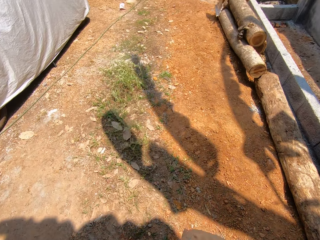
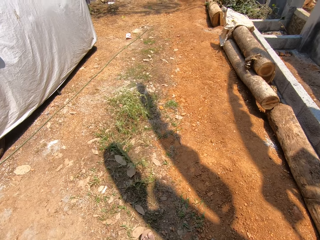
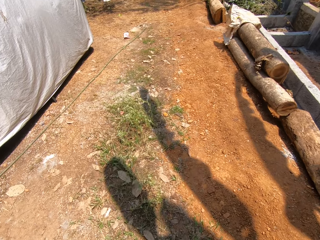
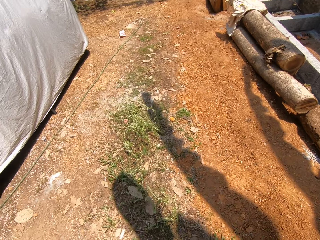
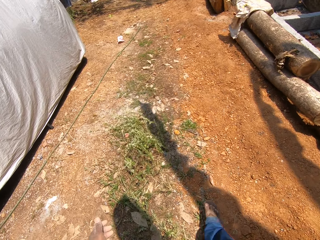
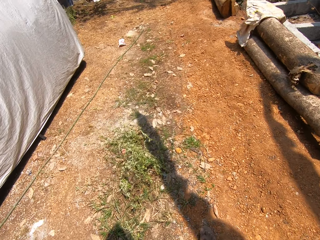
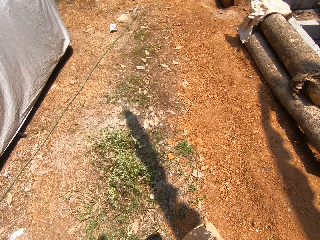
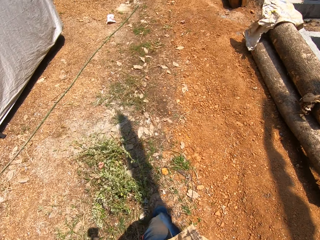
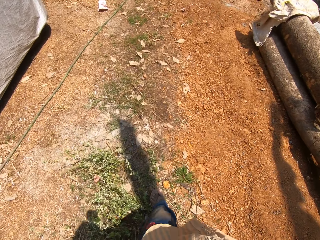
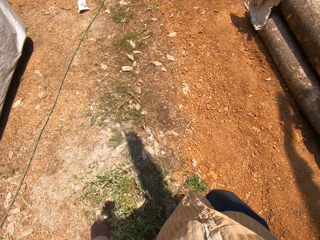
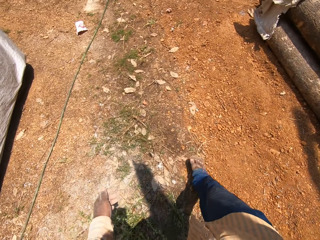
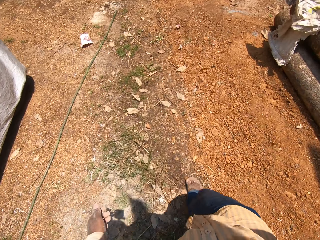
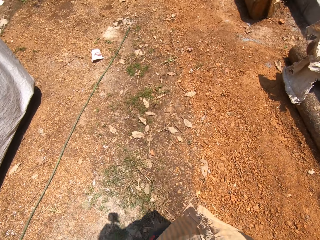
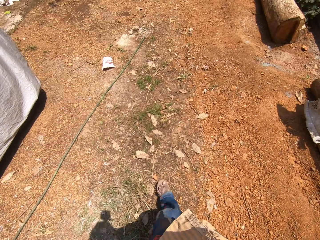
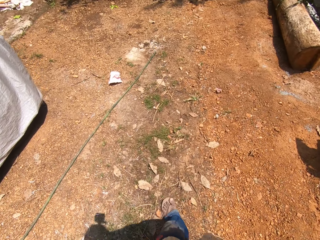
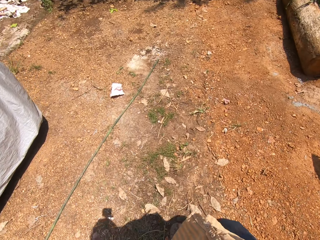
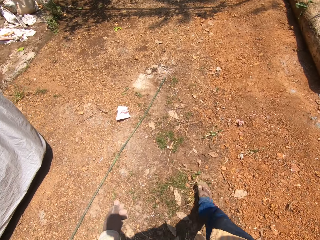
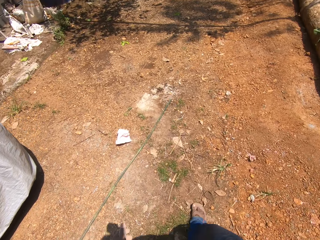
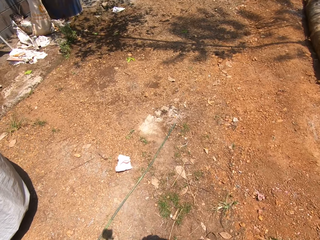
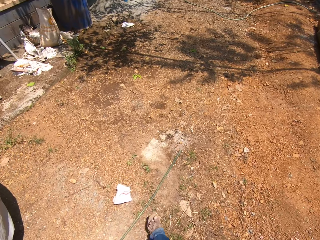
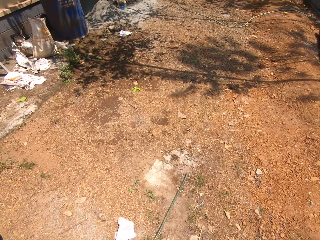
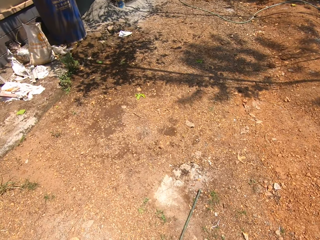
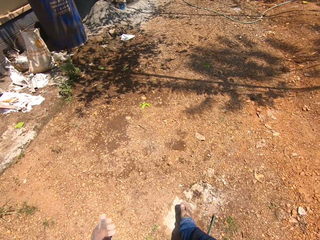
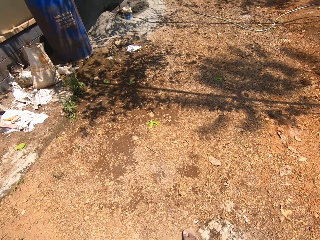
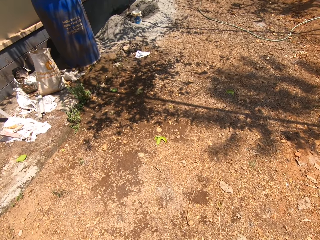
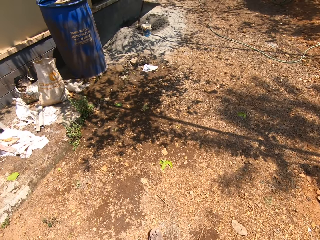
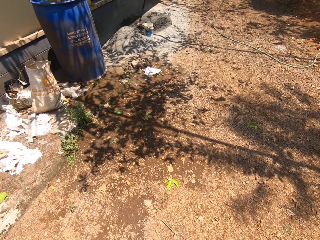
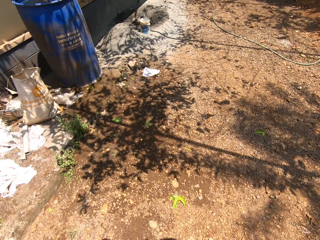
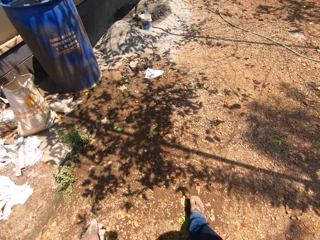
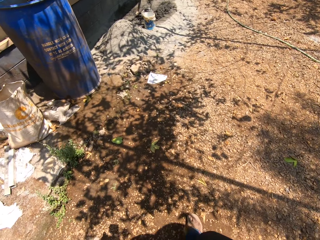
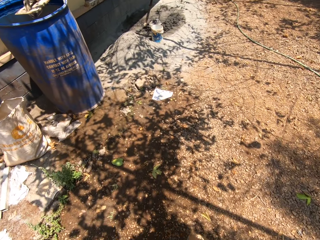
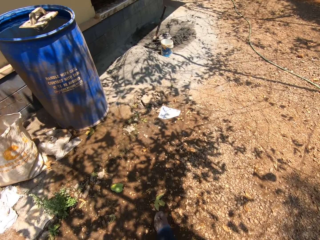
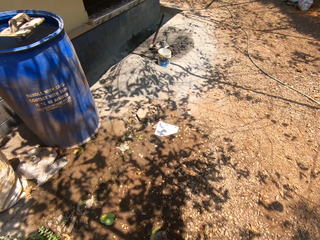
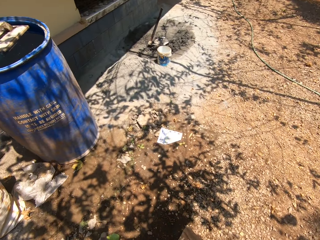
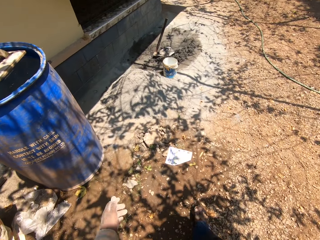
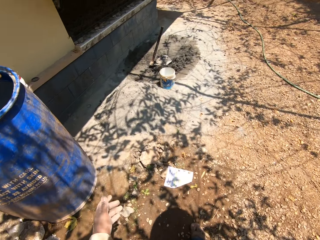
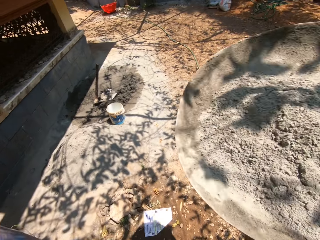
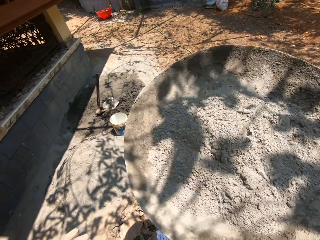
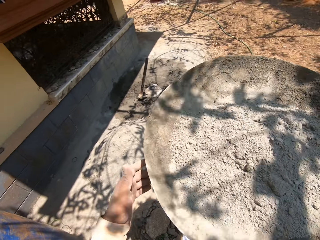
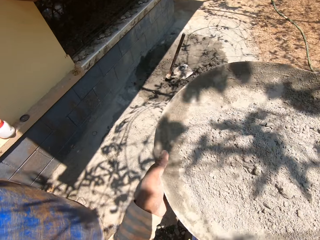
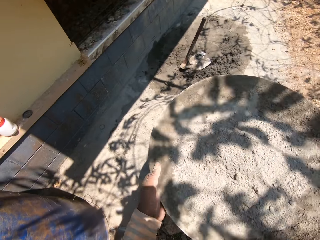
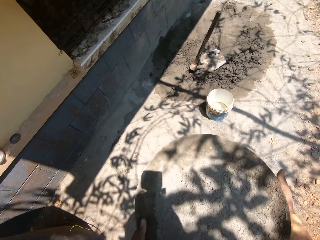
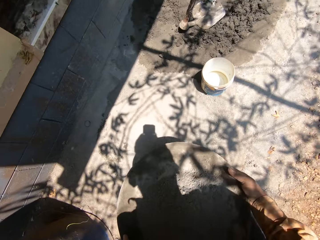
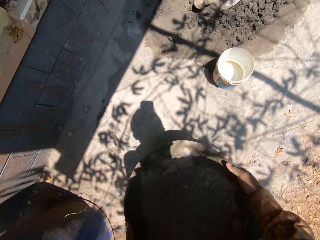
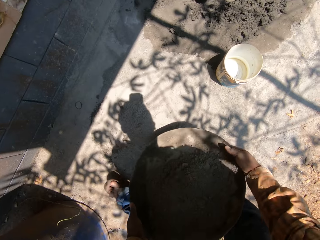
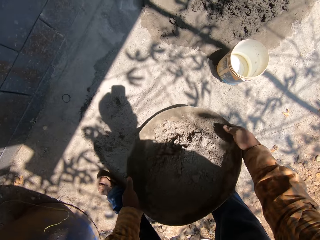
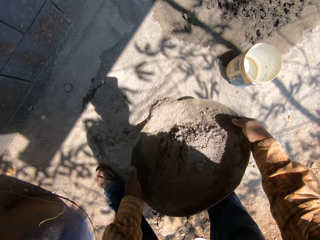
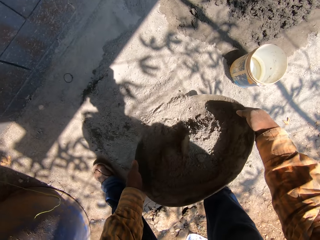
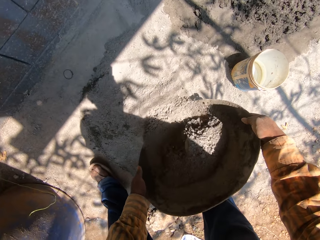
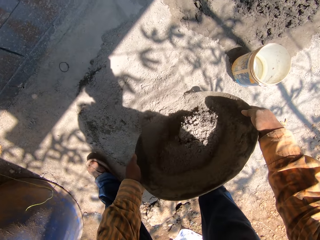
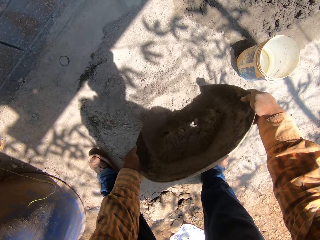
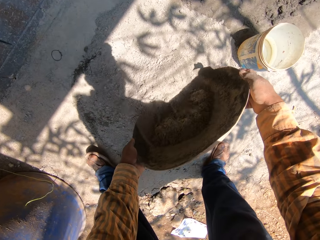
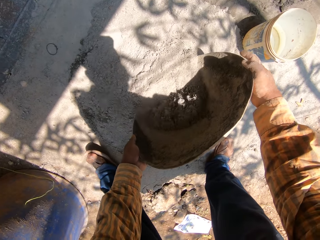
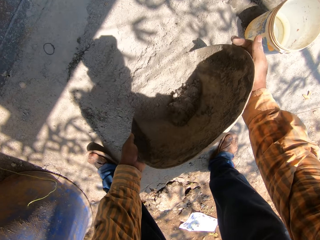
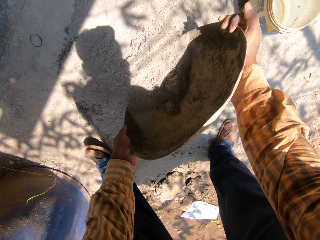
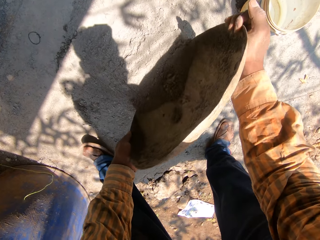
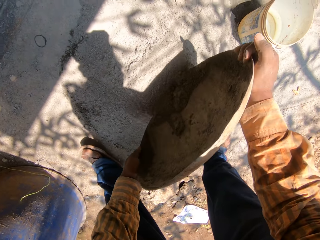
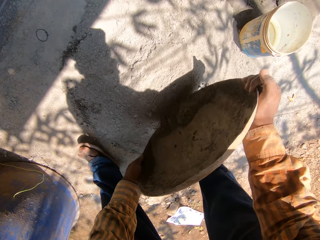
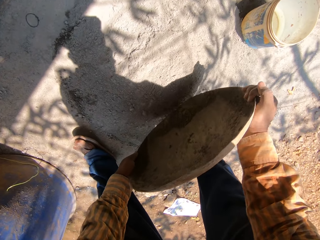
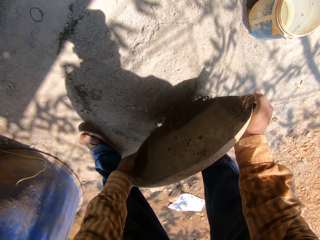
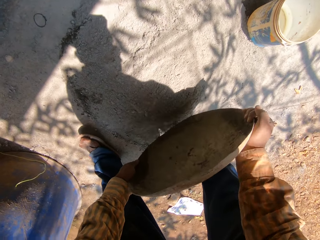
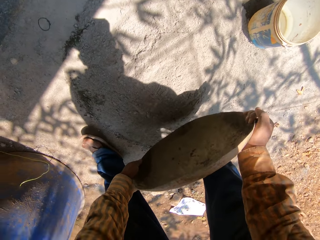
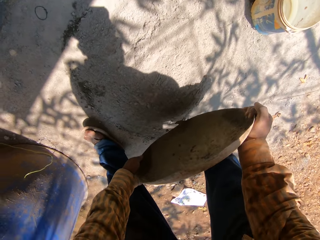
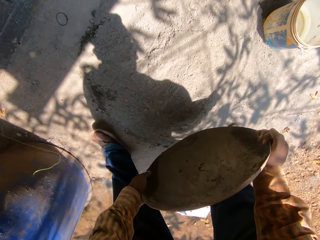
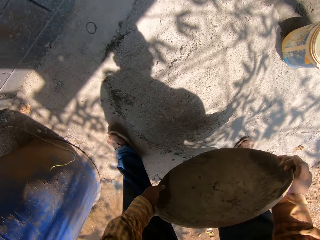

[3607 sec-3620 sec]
The camera wearer pours cement or sand on the floor from the head pan with both hands.

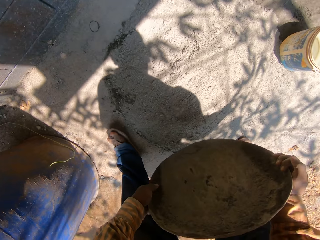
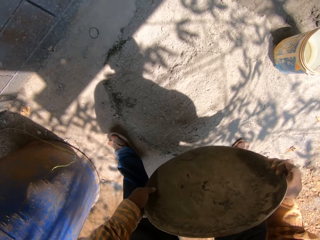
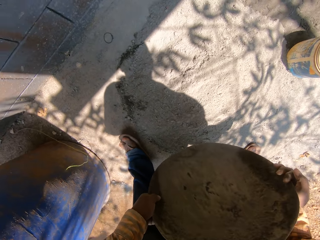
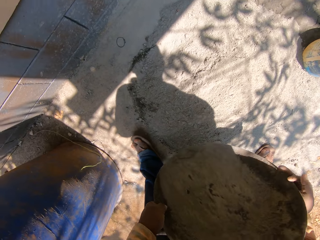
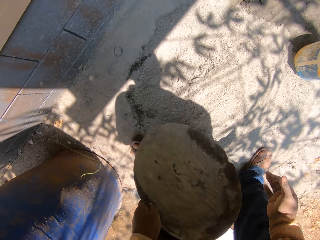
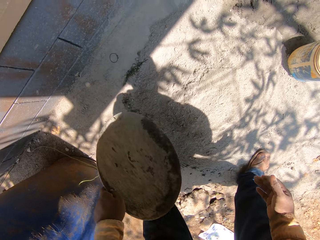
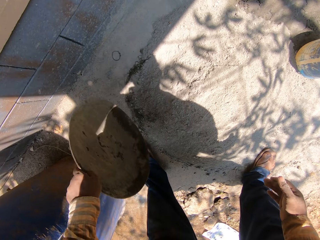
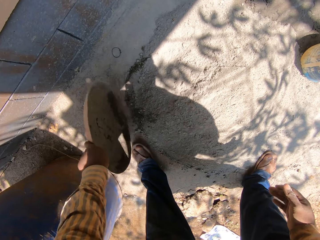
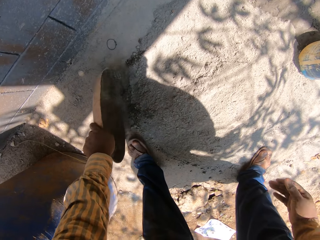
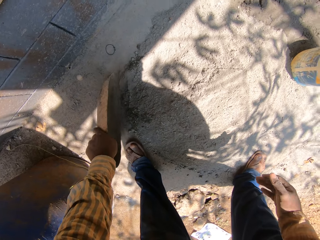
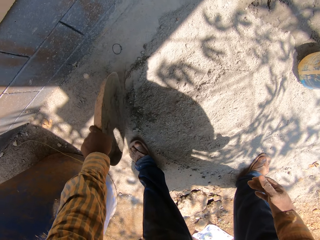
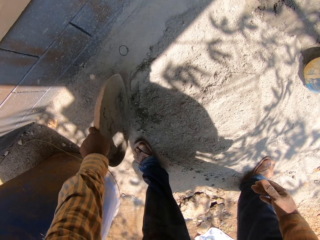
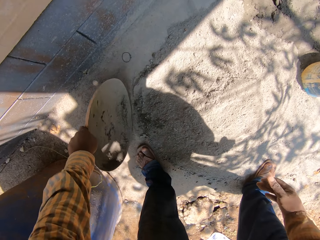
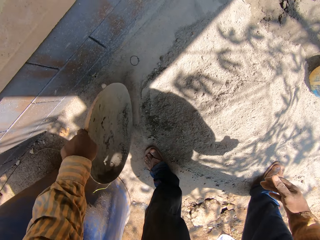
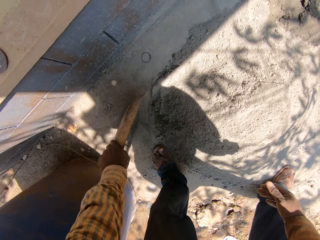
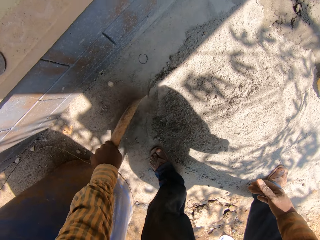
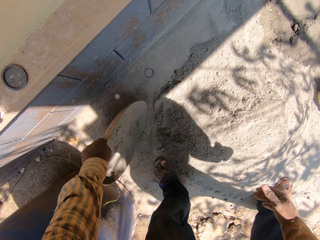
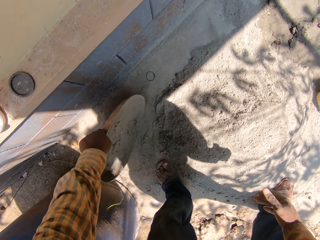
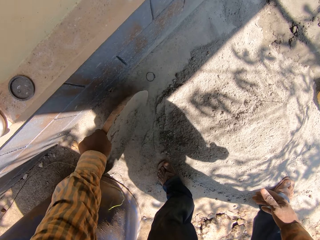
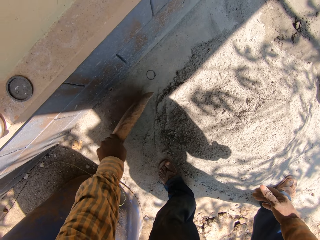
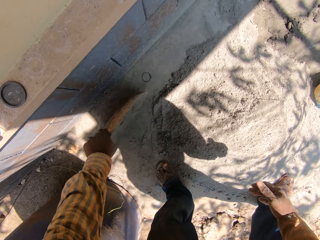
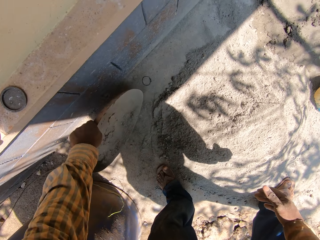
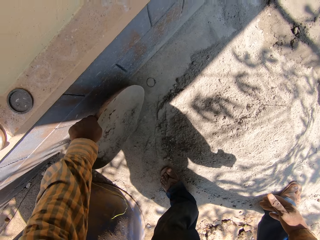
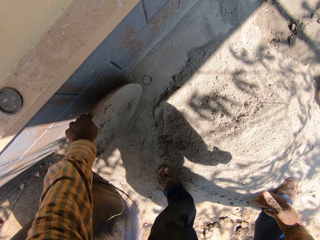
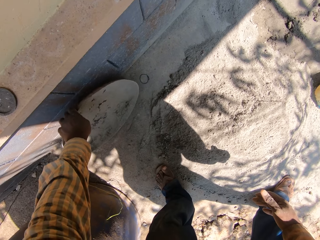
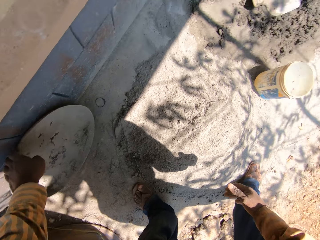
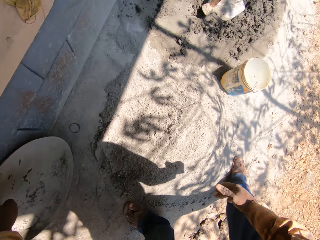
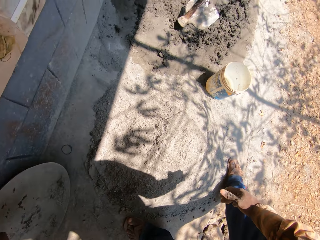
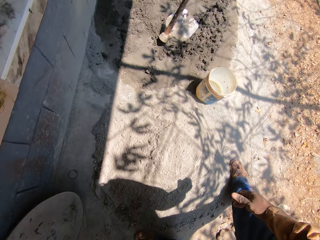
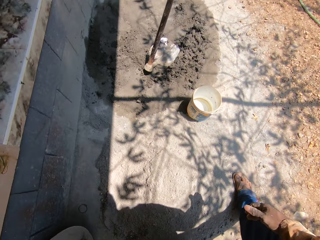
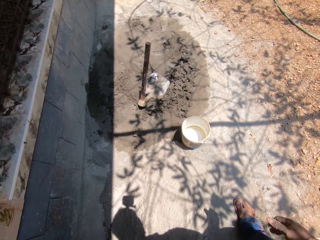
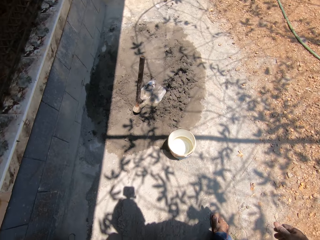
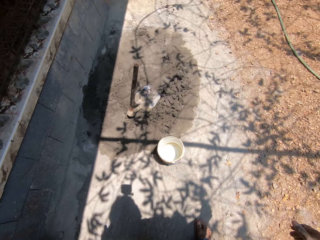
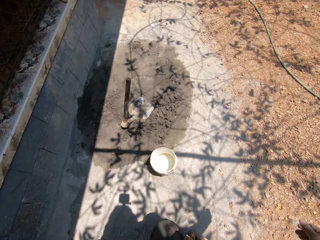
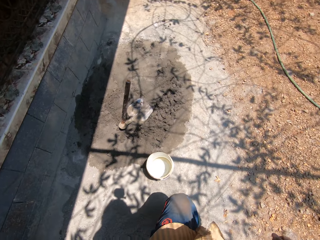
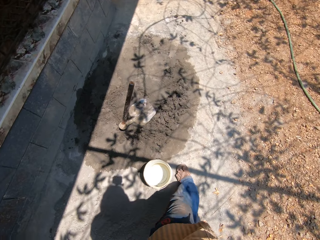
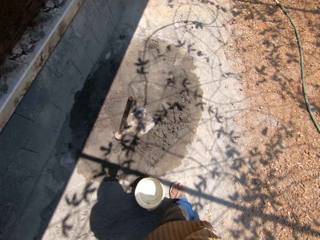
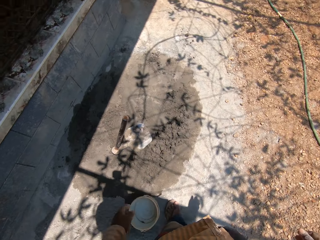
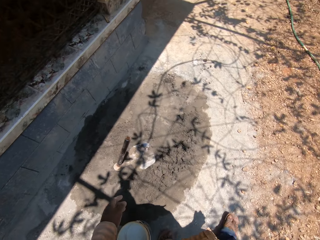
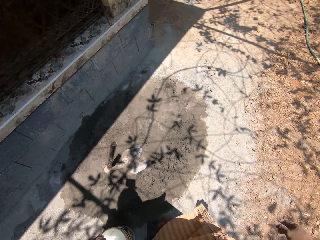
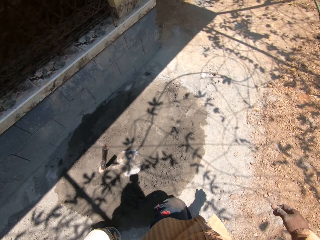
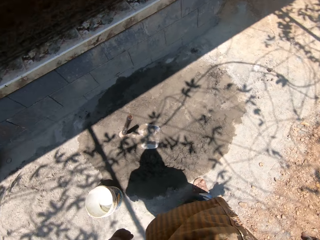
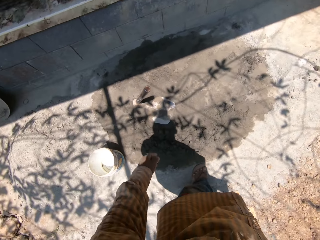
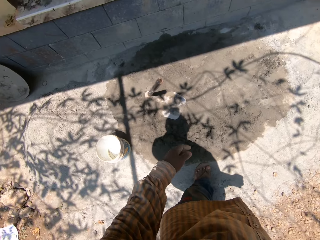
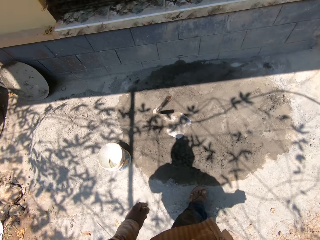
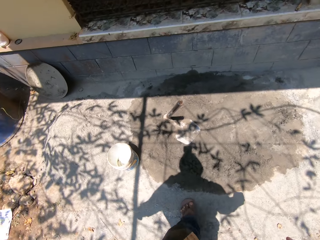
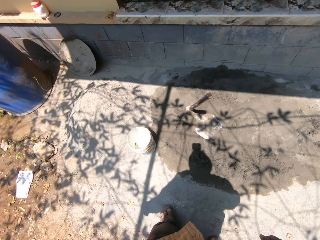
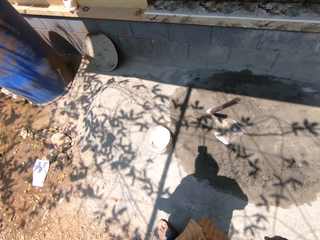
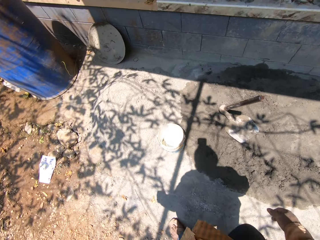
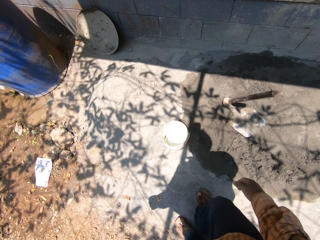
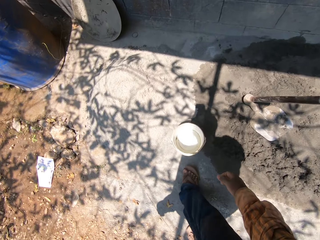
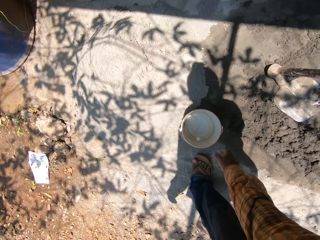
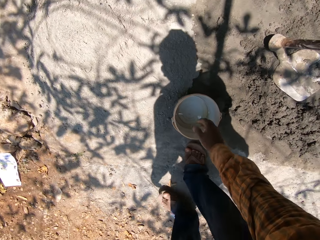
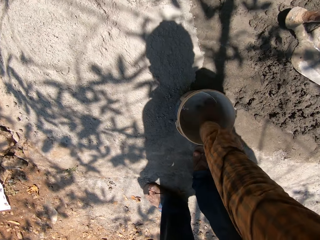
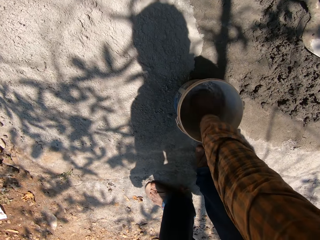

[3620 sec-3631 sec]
The camera wearer hits the head pan on the floor with his left hand. He places the head pan on a wall with his left hand. He walks around. He shakes his right hand inside a bucket of water.
